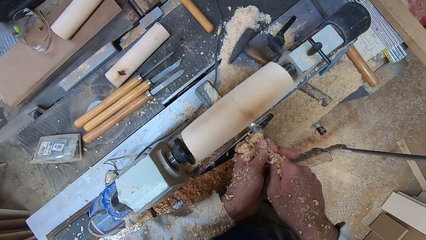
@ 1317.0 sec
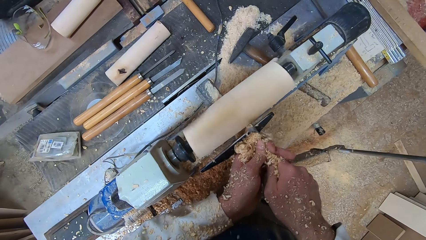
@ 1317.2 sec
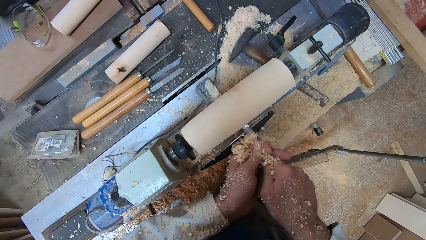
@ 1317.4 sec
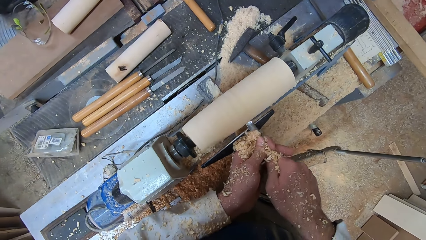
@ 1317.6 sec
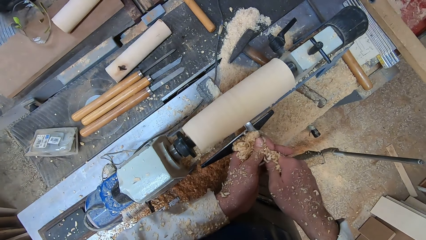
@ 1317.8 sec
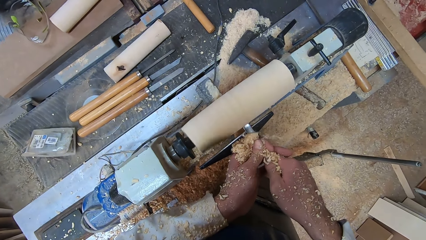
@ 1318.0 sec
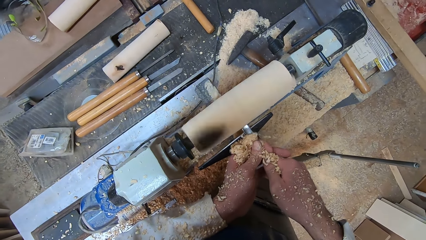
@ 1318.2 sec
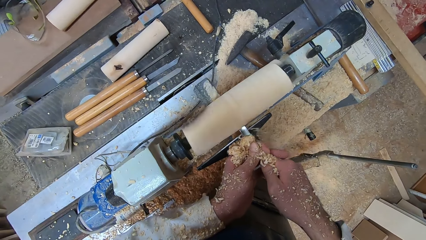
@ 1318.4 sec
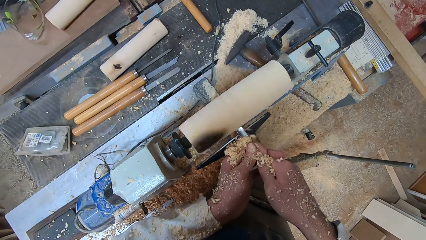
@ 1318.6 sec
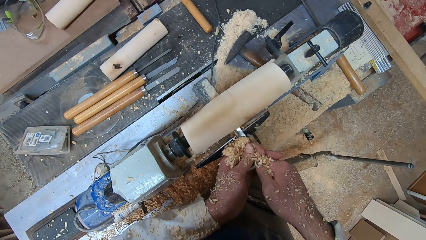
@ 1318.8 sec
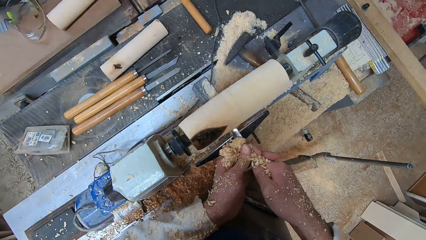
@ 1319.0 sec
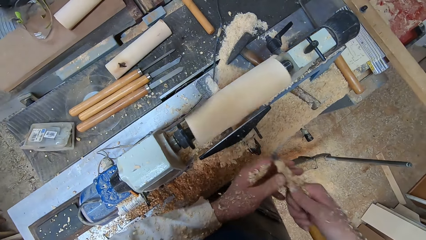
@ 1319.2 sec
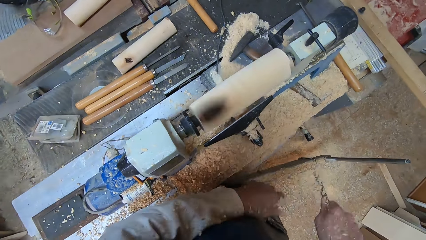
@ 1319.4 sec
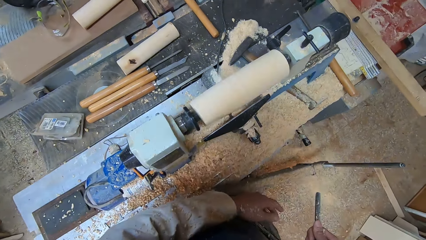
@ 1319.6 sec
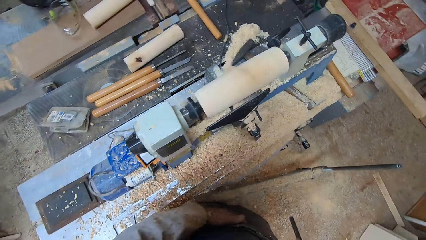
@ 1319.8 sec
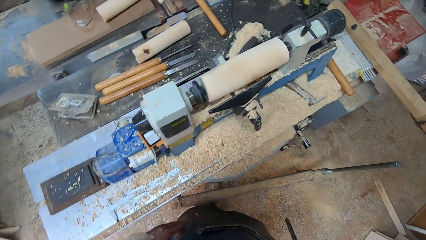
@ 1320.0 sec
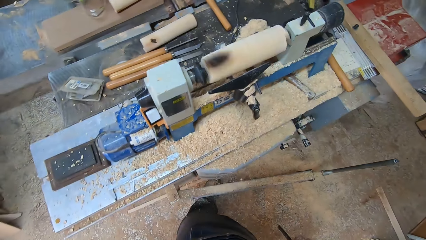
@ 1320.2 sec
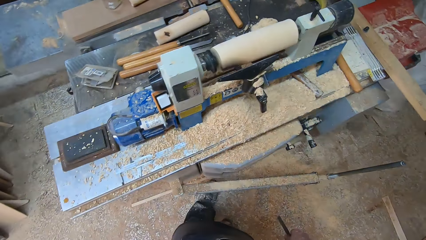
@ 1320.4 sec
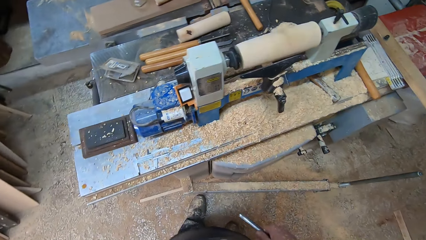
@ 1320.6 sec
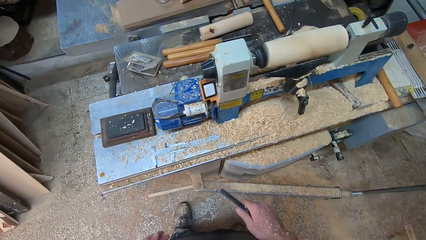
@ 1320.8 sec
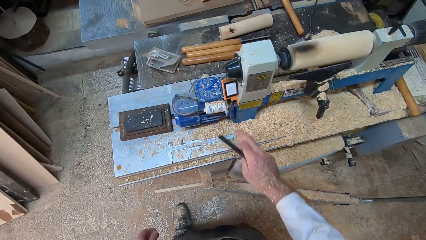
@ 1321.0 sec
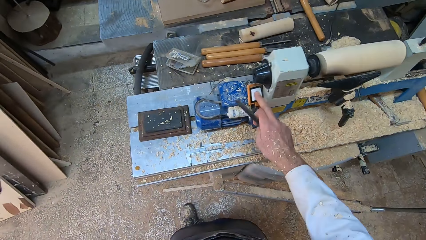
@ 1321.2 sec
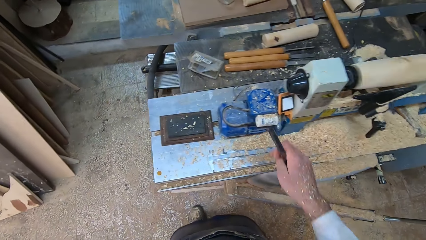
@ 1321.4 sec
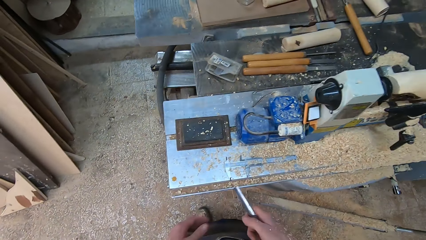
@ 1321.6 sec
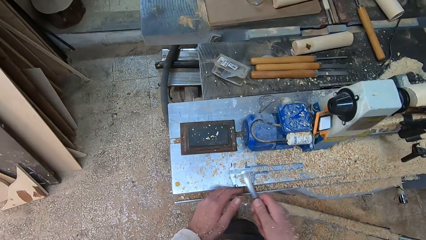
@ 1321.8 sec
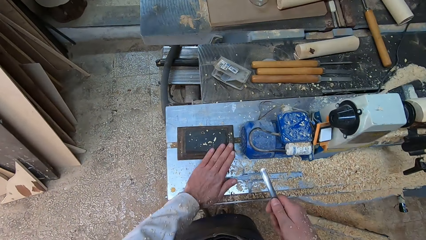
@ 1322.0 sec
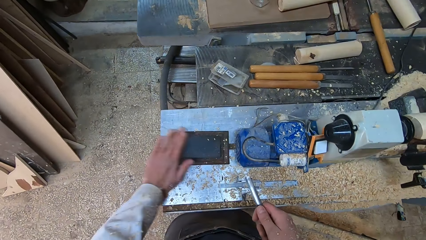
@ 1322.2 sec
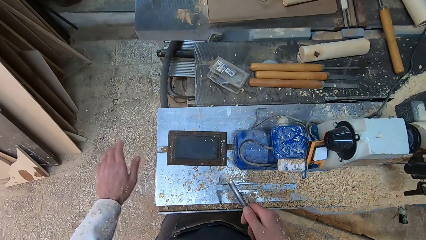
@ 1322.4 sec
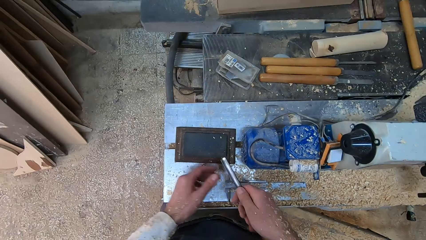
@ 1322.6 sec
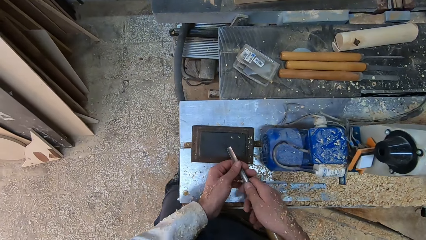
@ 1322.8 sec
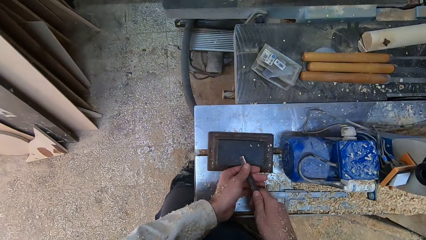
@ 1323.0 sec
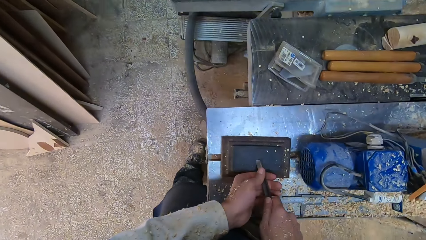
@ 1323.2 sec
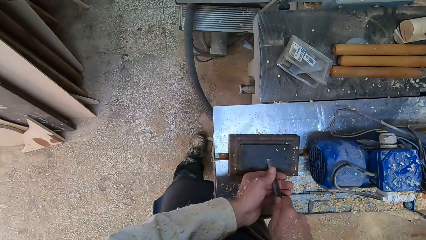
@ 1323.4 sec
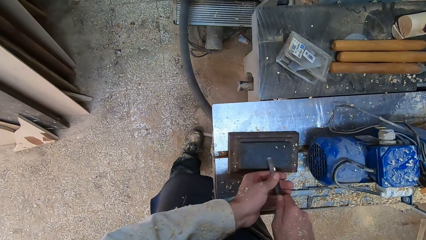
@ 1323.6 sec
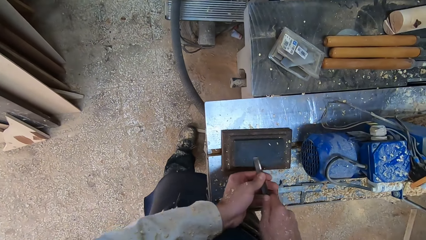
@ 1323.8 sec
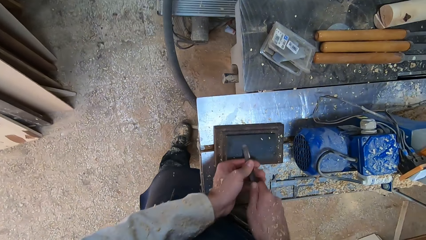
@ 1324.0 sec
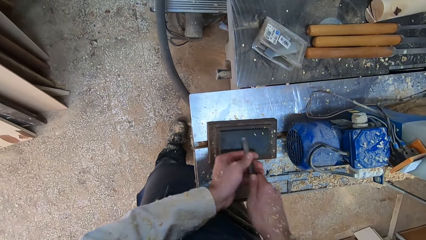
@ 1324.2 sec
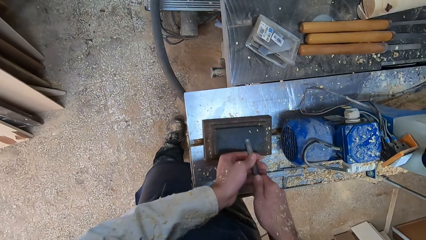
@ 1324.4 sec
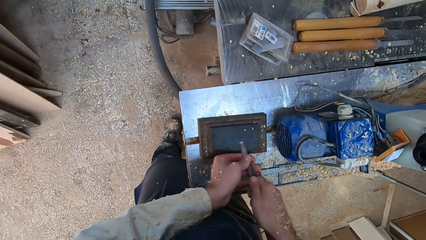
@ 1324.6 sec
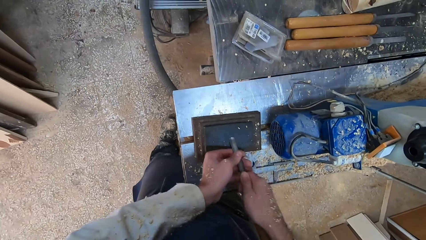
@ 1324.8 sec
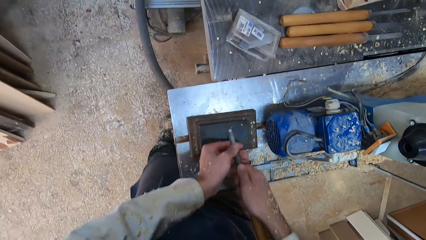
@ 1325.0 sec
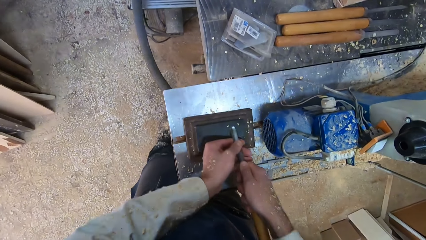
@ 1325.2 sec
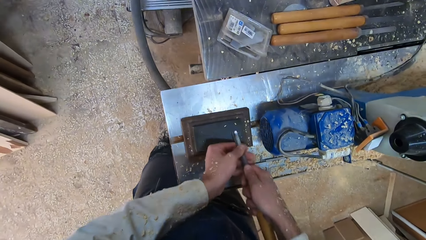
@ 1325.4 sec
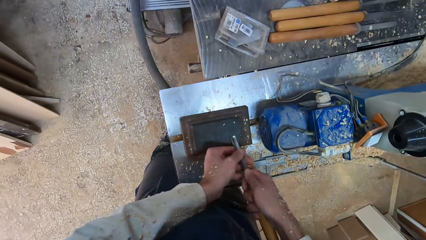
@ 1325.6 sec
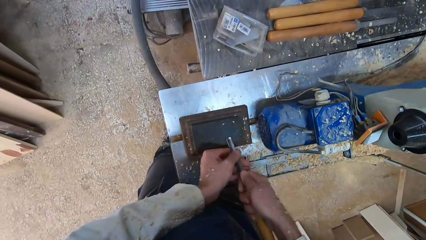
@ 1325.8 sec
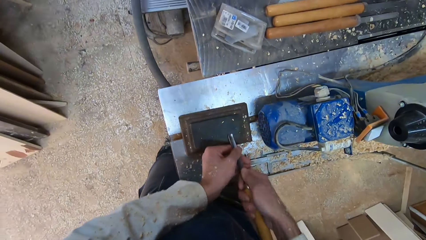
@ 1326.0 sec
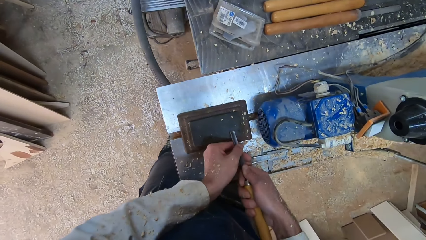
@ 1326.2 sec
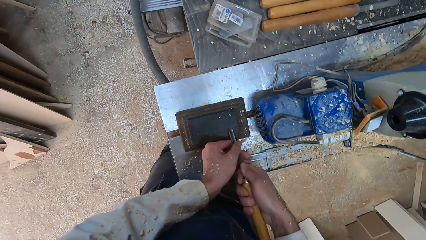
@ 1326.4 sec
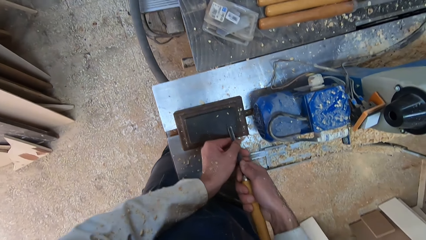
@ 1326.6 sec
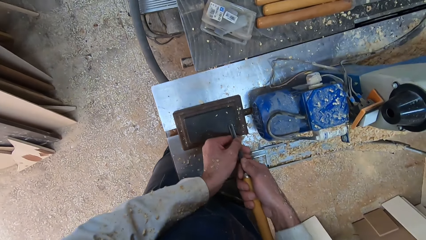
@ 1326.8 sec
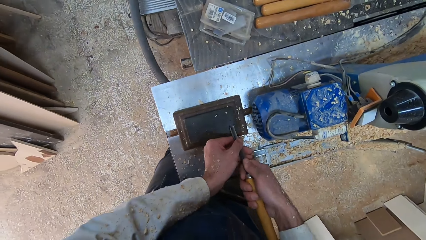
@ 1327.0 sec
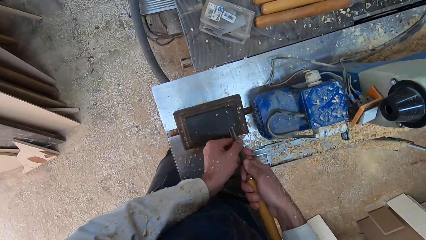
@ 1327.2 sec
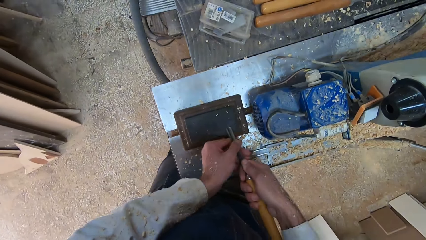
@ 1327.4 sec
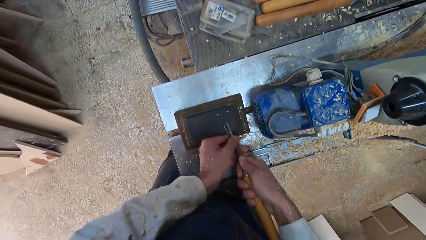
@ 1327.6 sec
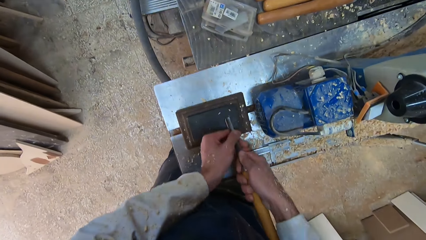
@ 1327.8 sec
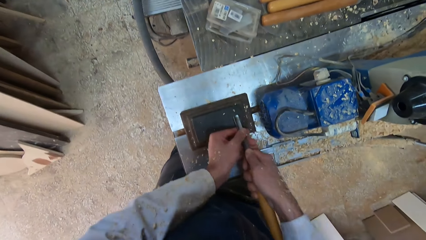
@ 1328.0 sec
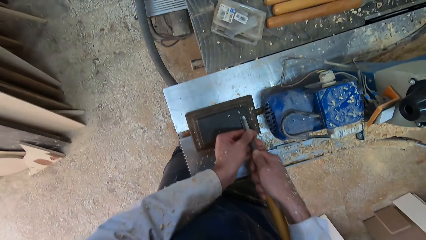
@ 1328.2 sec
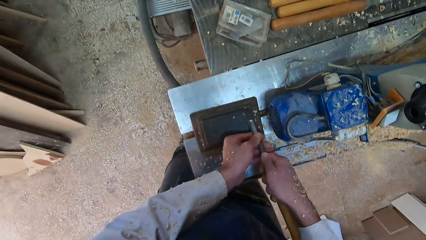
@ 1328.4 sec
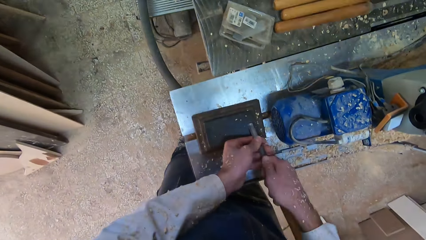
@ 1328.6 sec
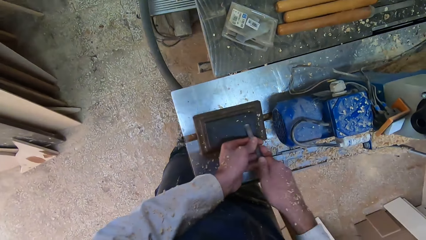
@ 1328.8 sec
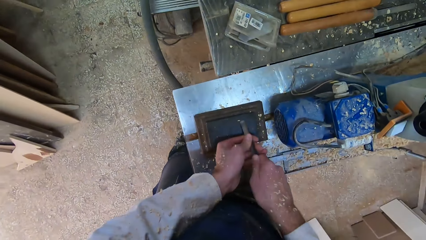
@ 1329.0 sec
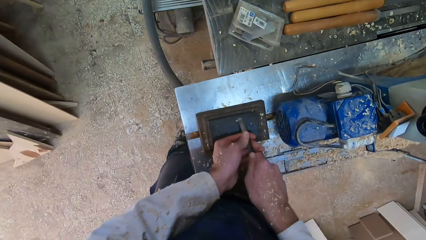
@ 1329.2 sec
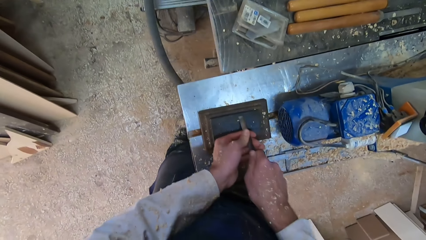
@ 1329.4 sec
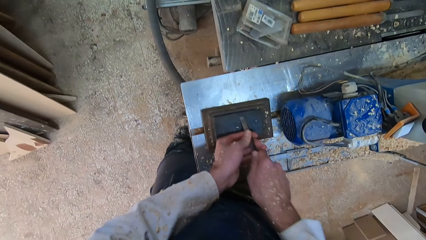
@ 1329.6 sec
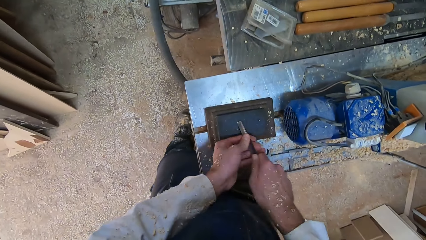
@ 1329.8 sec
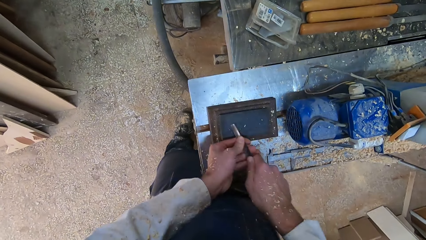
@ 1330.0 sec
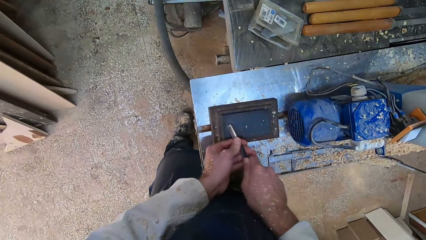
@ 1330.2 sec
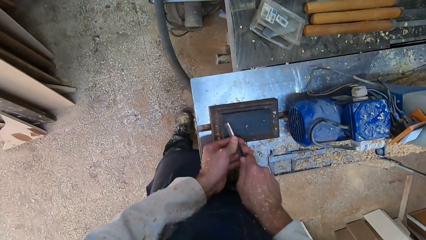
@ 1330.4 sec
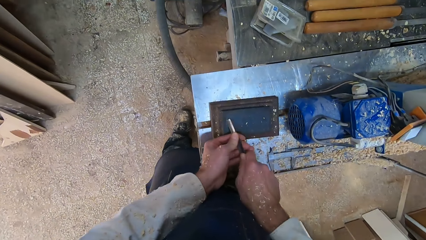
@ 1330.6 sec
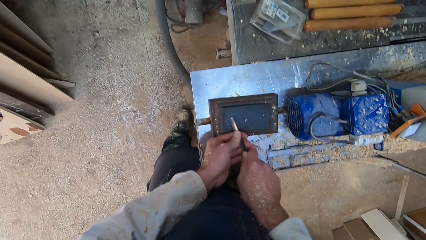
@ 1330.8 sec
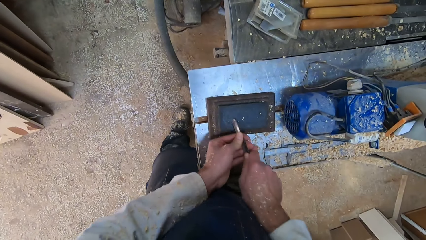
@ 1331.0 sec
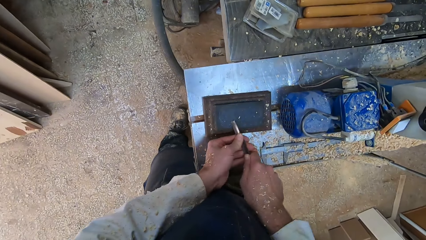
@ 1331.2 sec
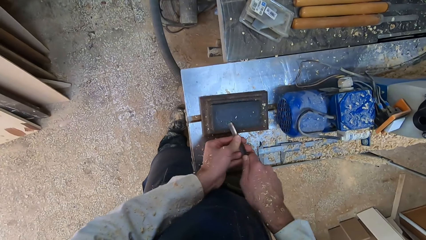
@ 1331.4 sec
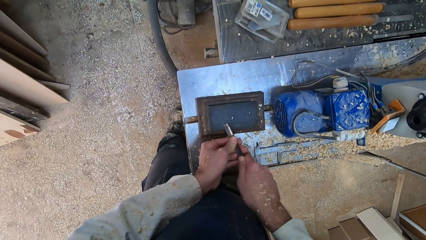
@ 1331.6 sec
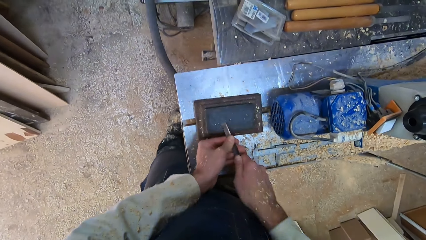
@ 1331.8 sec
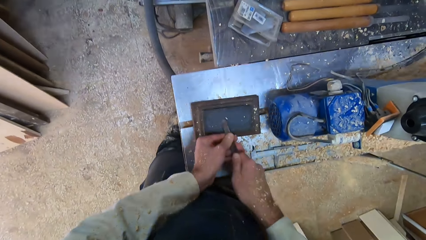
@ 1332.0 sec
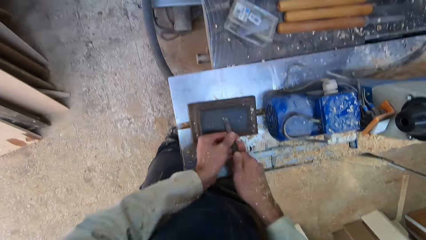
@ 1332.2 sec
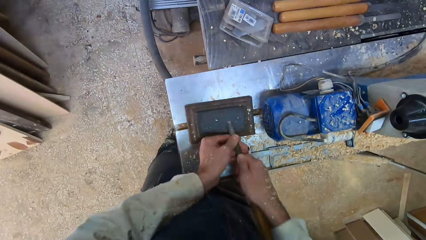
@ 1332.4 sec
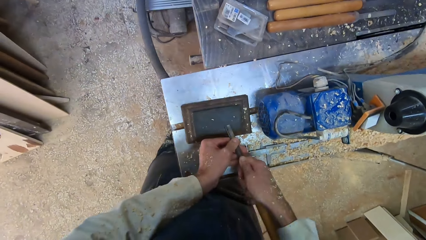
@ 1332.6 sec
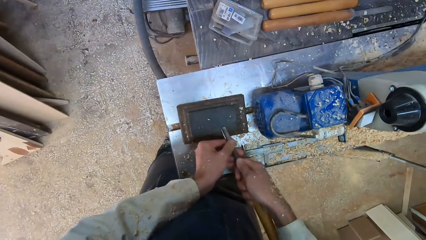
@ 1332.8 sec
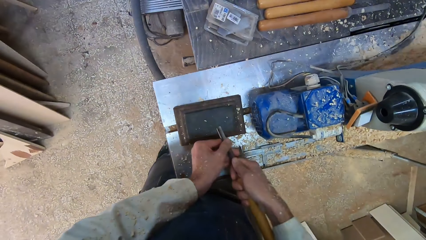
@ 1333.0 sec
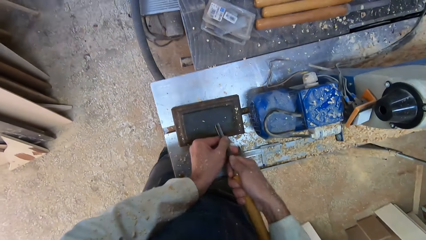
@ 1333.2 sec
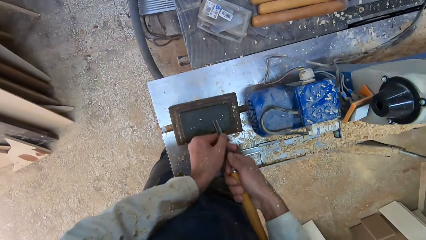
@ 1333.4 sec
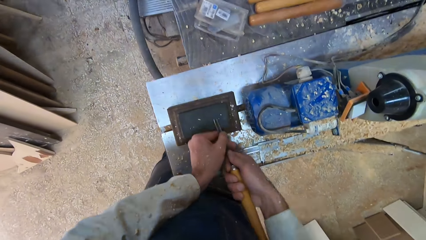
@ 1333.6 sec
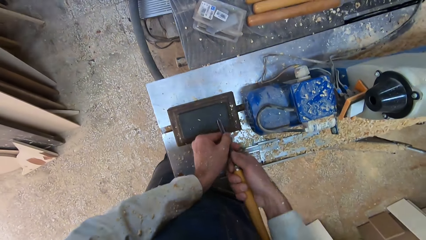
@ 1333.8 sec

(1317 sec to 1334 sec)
The camera wearer shakes wood shavings off his hands. He holds the gouge in his right hand. He switches off the round wood making machine with his right hand. He dusts wood shavings on a file with his left hand. He holds the gouge with both hands. He files the gouge on the file.
